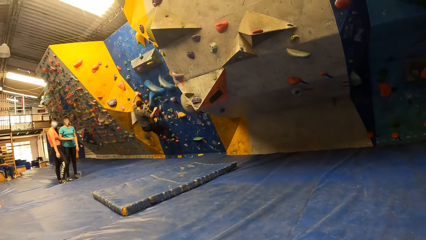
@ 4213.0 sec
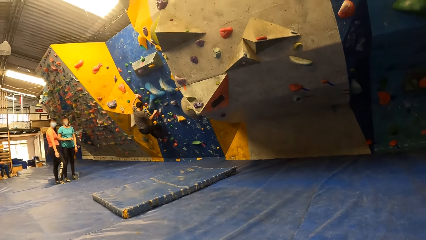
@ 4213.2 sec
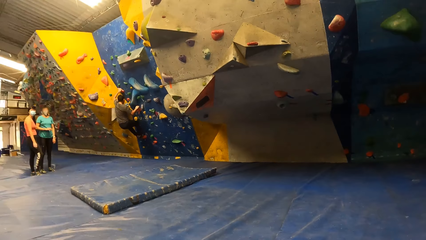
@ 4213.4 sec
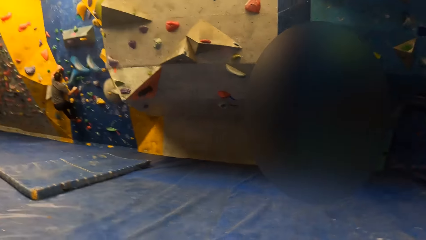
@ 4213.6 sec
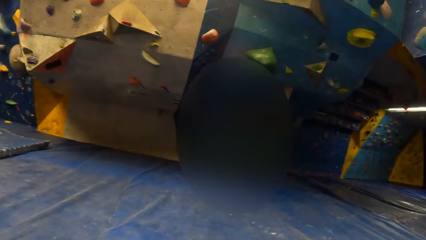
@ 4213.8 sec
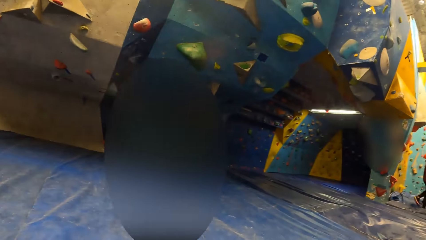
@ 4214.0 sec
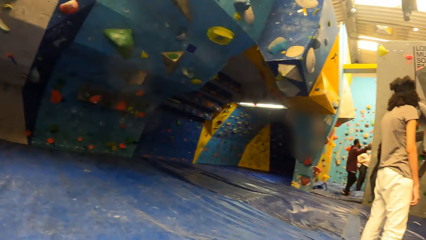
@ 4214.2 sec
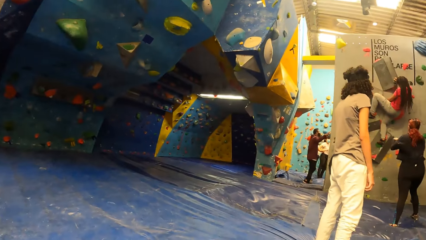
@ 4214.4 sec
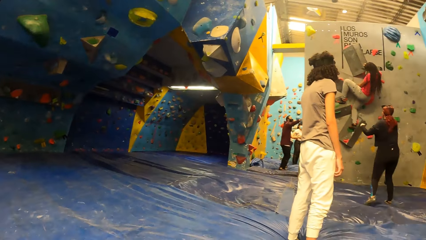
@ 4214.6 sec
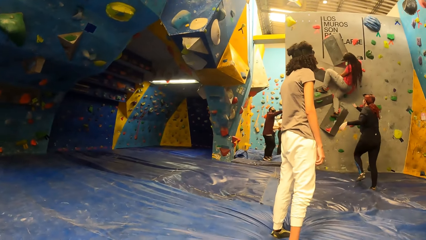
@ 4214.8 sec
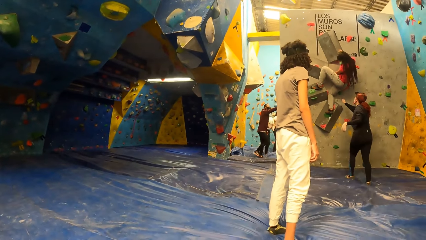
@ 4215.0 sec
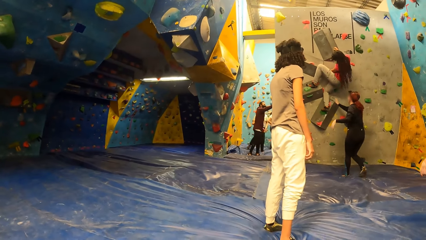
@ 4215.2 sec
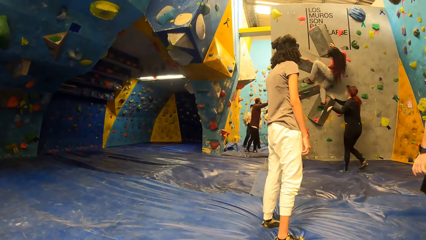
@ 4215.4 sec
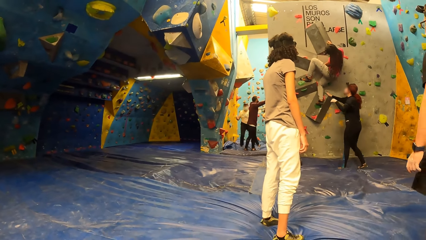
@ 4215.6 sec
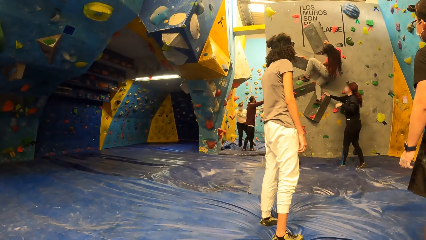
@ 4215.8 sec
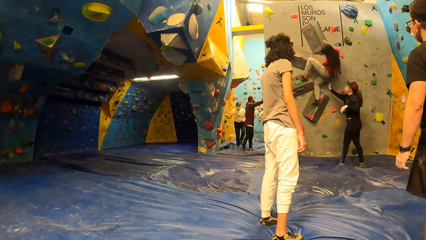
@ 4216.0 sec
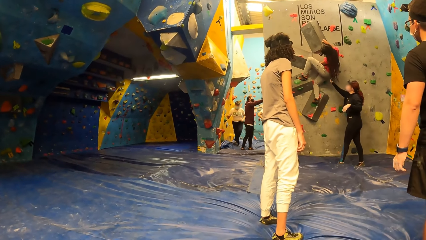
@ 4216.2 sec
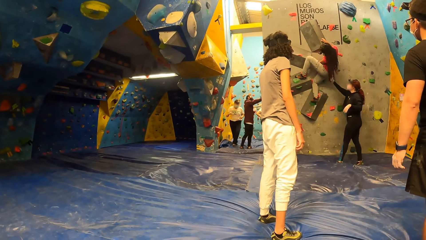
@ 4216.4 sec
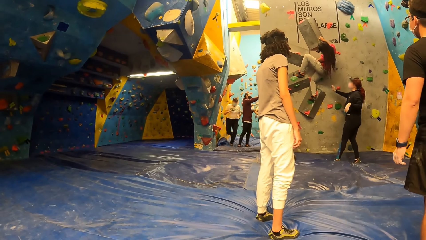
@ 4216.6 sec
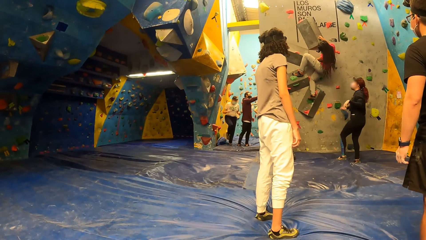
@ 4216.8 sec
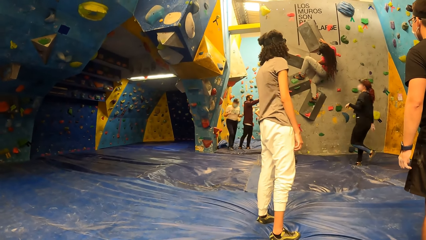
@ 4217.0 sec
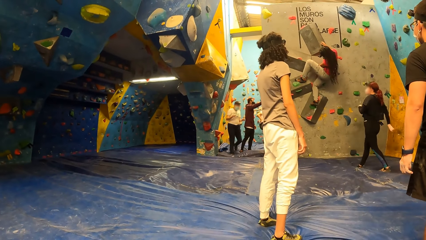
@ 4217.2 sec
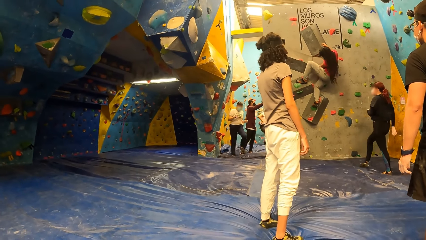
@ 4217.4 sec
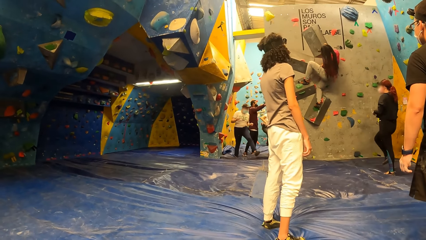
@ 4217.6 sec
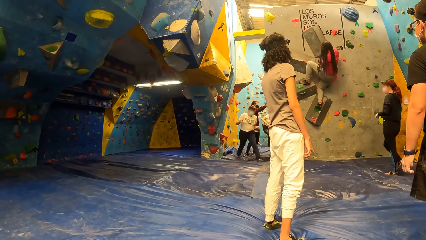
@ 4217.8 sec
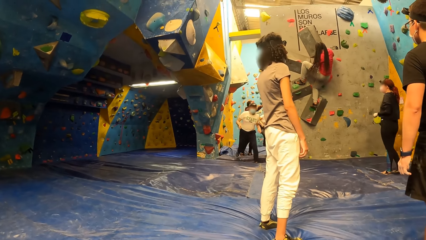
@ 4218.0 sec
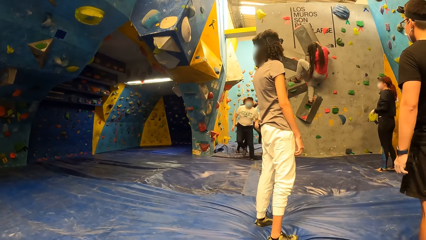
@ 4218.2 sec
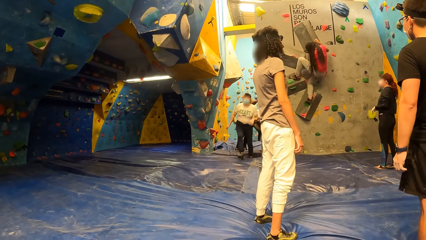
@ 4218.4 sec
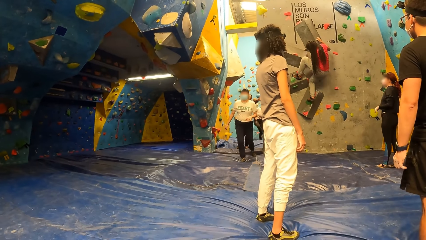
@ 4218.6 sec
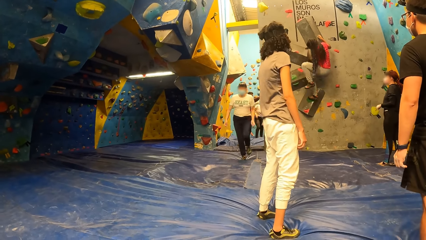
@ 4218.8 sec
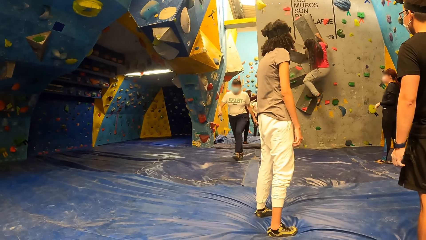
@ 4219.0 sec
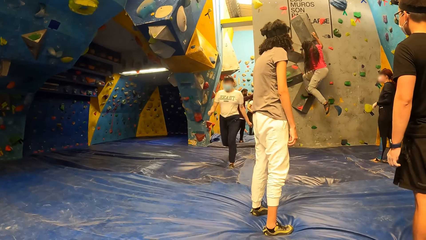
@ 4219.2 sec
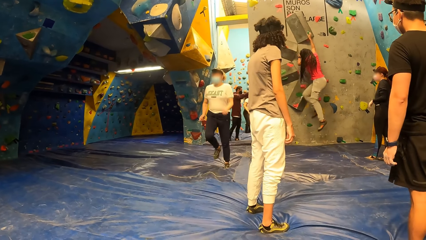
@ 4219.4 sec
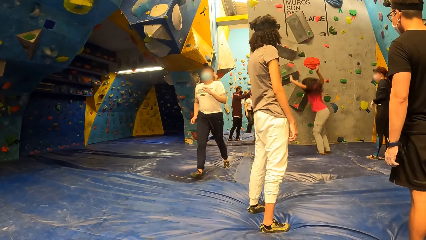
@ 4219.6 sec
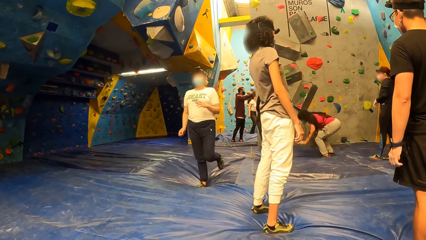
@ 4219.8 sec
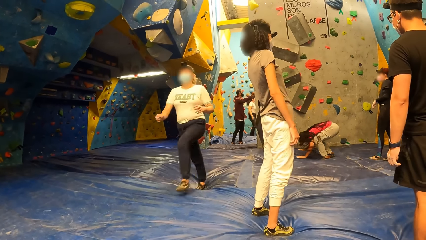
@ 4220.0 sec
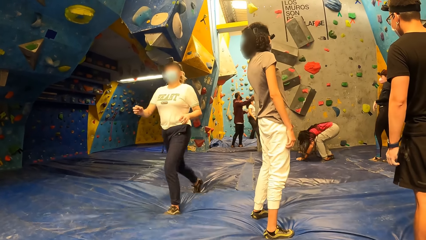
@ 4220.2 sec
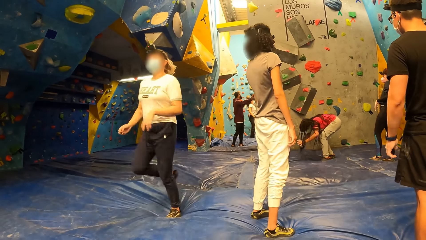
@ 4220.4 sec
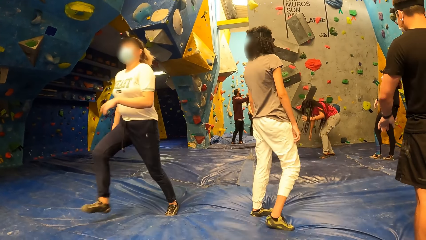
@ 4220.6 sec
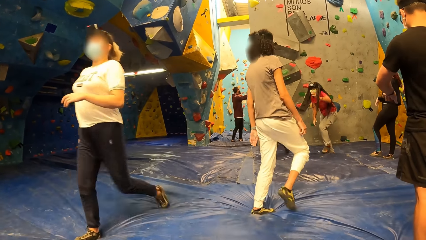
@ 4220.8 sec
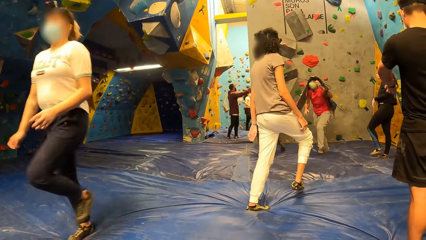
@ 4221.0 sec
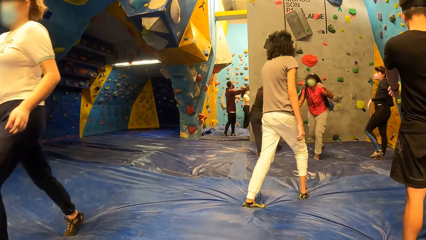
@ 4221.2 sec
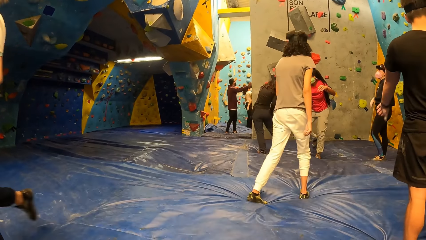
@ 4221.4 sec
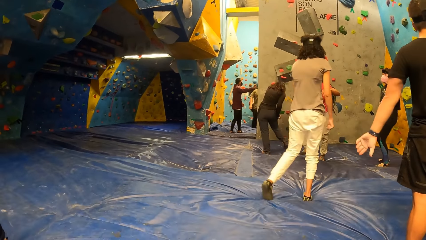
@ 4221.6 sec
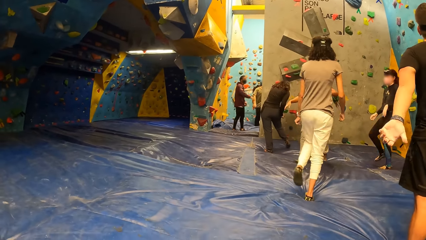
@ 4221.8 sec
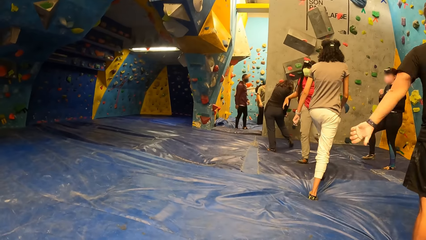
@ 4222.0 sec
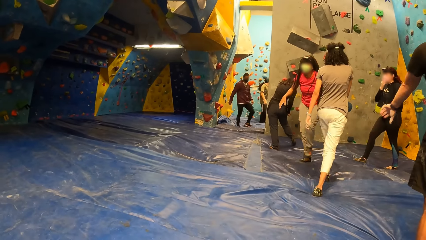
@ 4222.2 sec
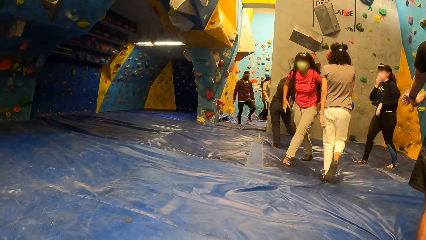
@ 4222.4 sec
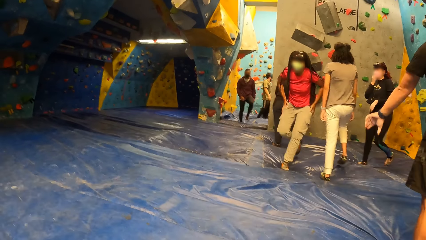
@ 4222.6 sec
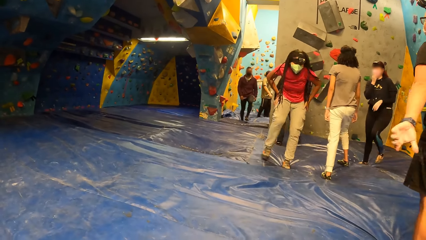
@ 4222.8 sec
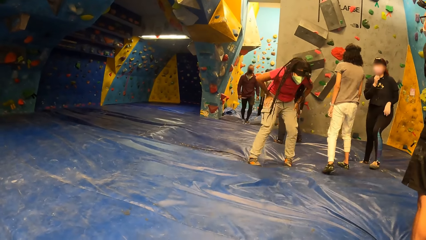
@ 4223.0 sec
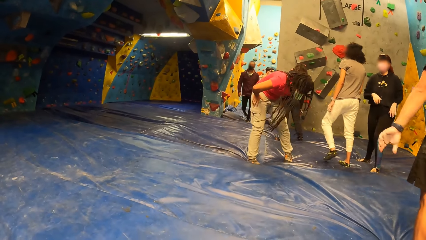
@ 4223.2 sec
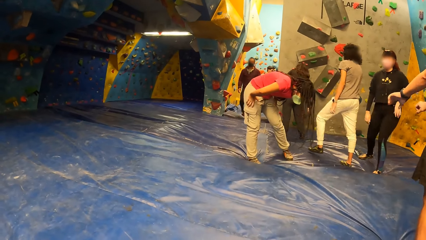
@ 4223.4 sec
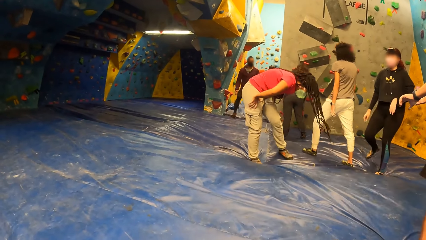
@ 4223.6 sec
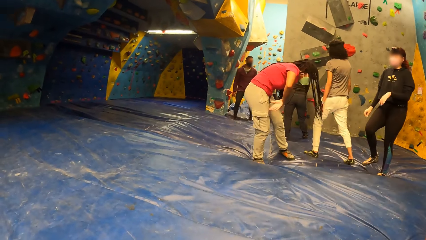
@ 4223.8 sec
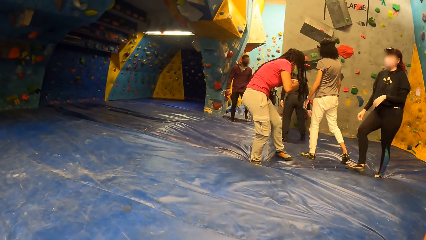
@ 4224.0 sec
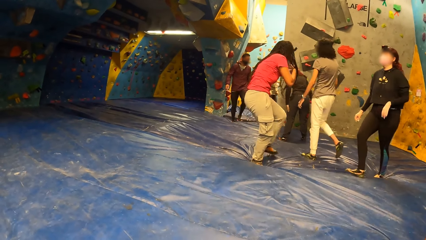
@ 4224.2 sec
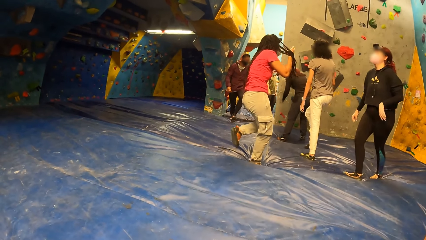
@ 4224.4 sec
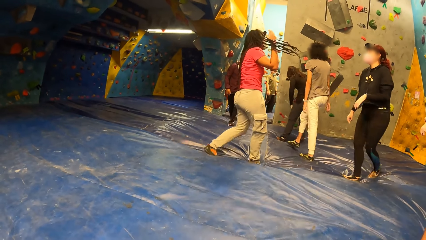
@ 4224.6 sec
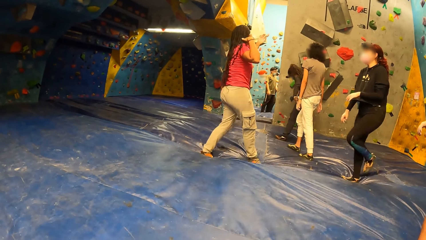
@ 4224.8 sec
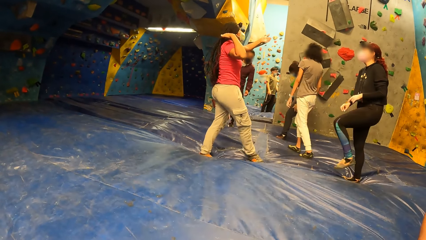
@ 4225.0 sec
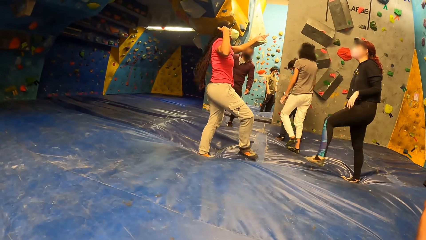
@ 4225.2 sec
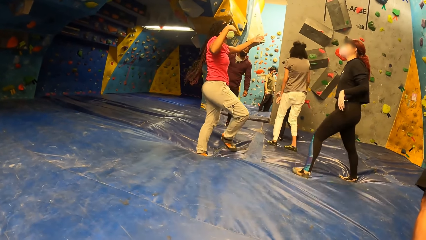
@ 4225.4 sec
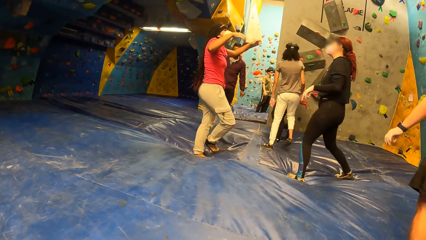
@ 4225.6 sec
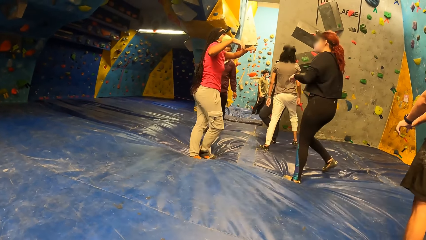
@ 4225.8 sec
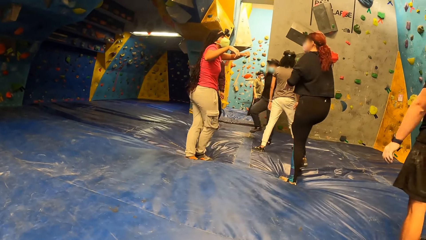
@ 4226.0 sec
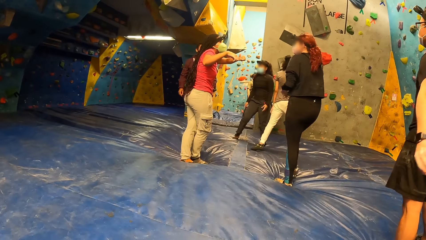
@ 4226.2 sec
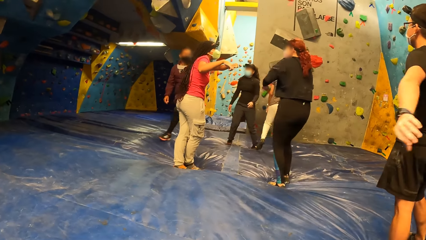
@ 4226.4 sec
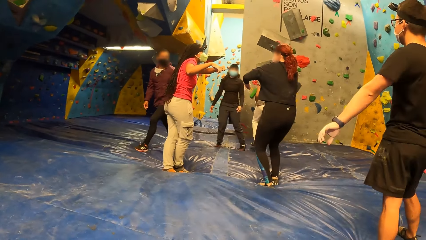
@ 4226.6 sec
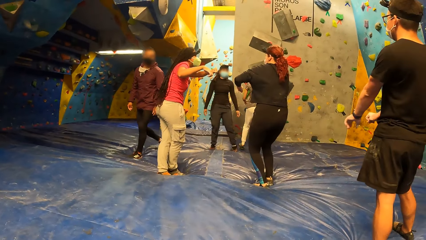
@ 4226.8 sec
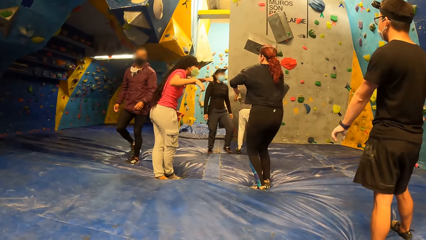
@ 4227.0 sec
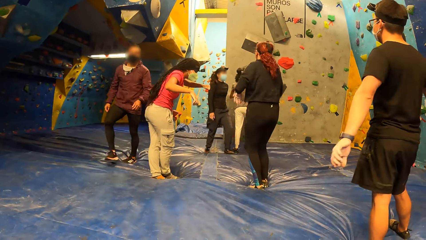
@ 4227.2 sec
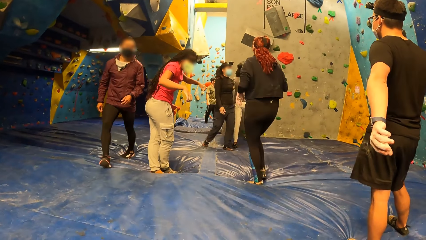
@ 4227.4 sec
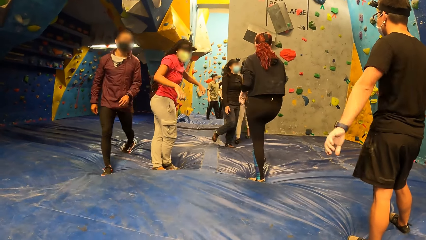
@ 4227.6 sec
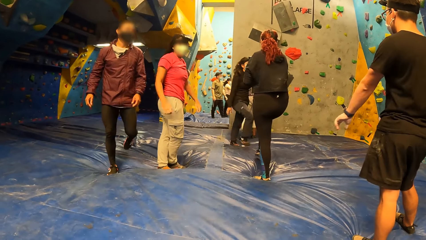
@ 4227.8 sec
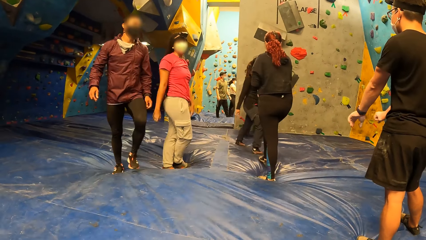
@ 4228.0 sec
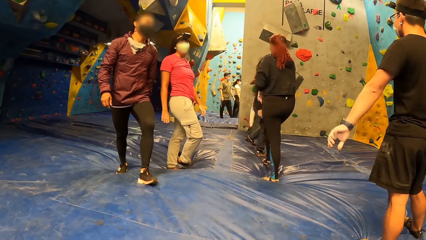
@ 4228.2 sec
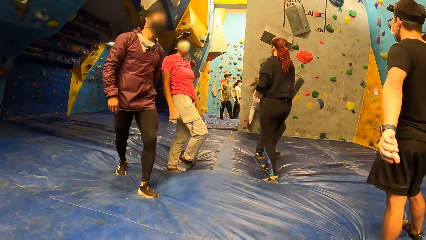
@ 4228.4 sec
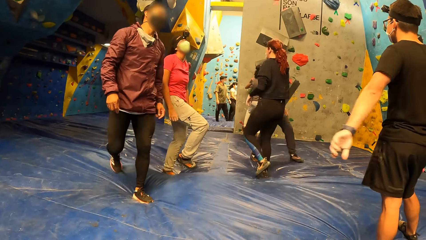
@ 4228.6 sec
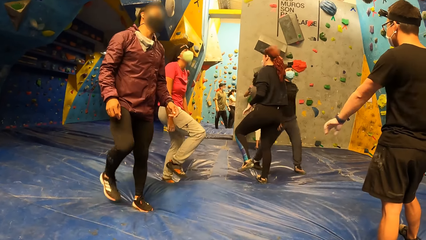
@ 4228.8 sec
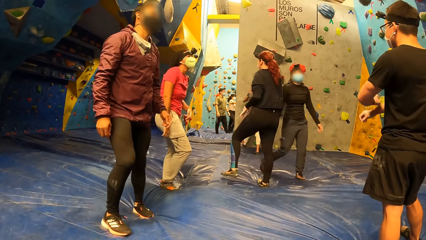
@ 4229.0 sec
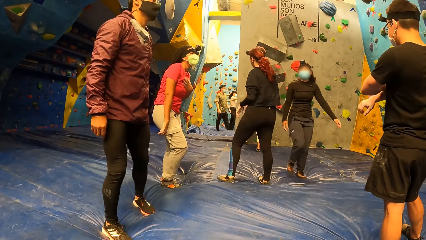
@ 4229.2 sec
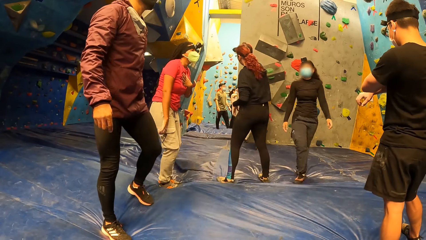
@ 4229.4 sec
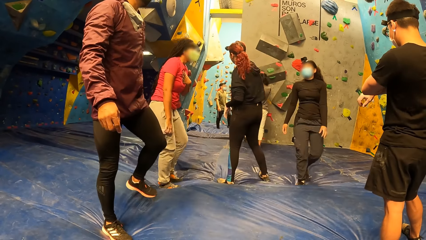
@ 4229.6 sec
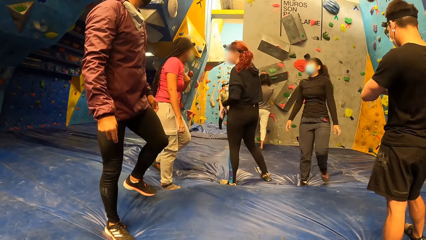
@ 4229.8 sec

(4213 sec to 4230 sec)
A person climbs the climbing wall. Another person supports the first person. The first person descends from the climbing wall. A third person walks in the landing mat. The first person jumps on the landing mat and bends downwards. The camera wearer looks at the first person.
